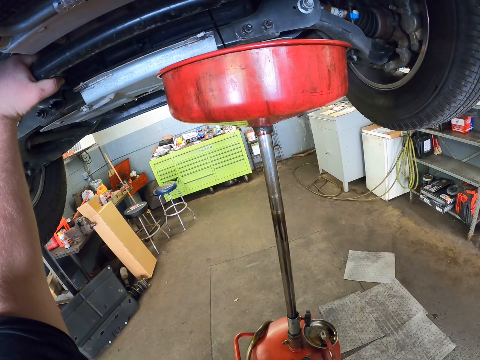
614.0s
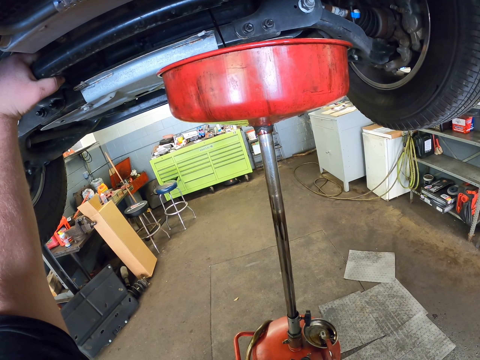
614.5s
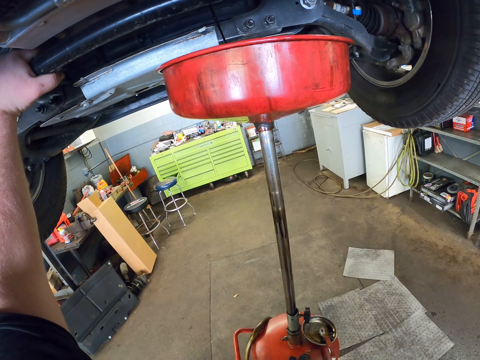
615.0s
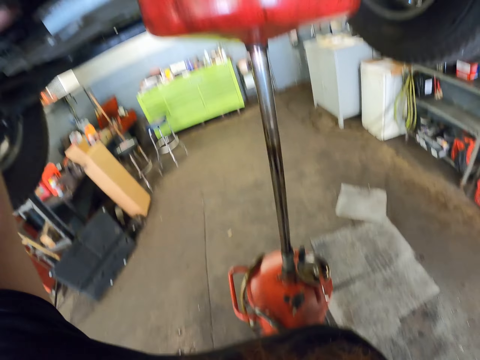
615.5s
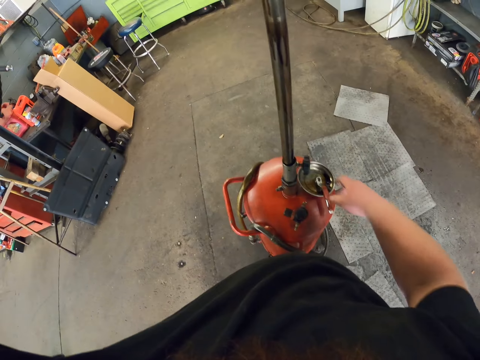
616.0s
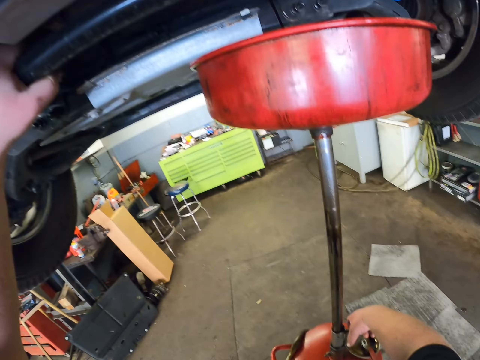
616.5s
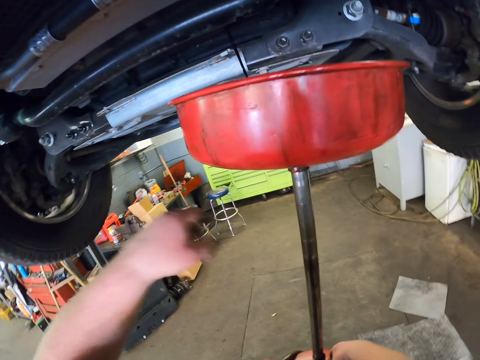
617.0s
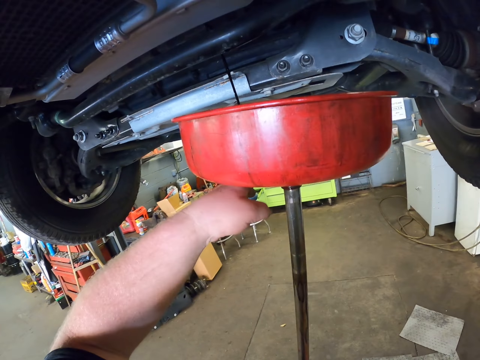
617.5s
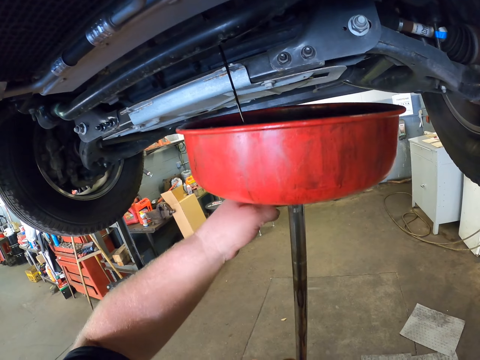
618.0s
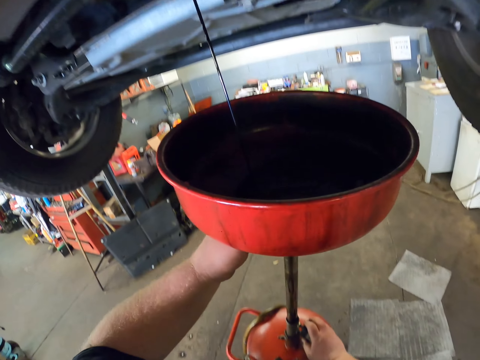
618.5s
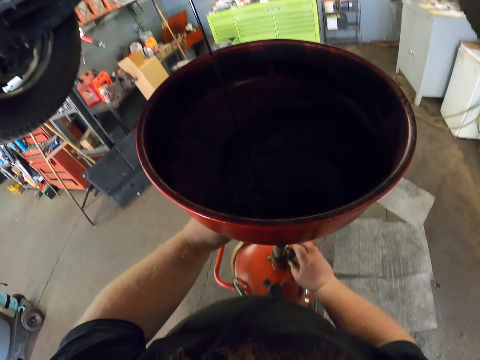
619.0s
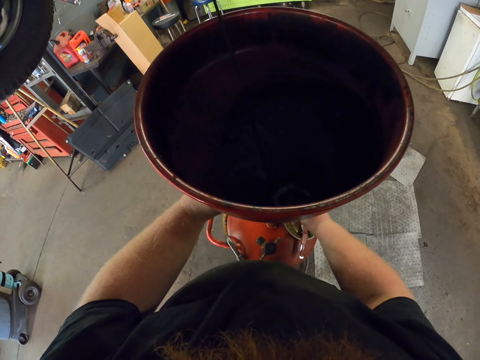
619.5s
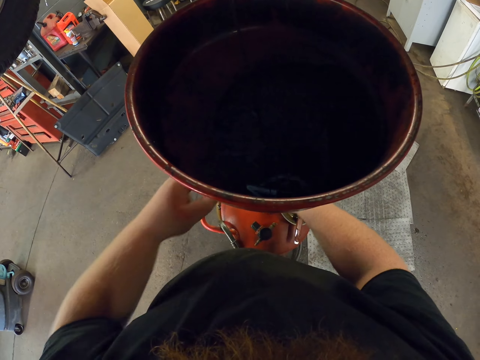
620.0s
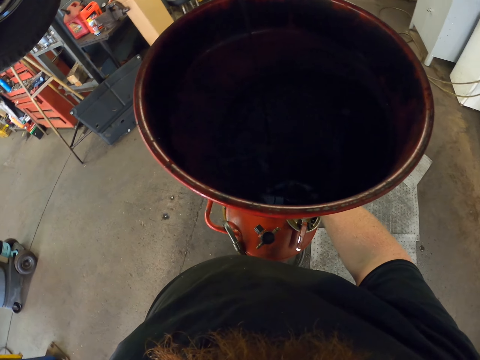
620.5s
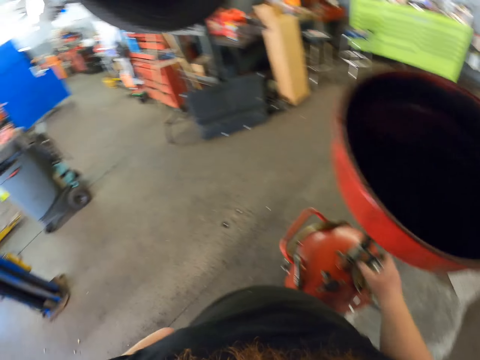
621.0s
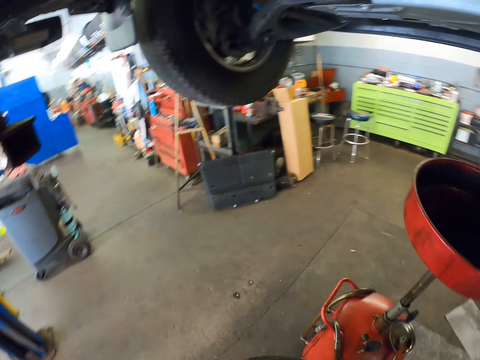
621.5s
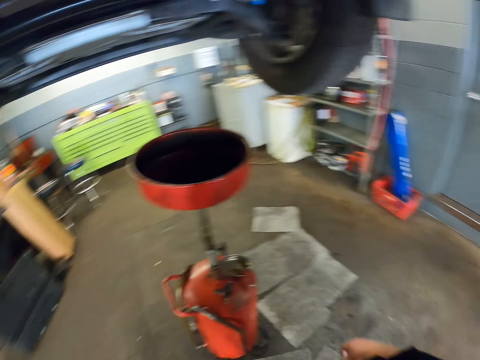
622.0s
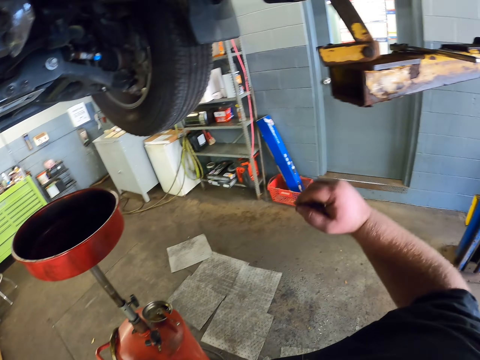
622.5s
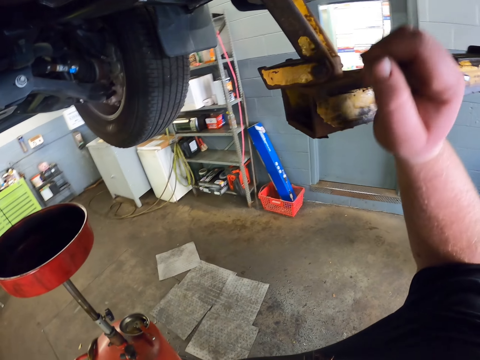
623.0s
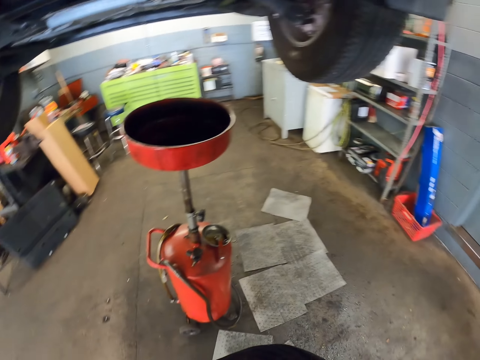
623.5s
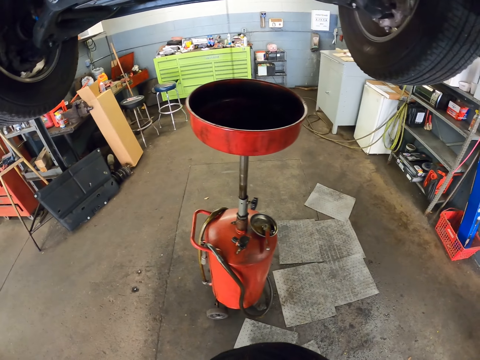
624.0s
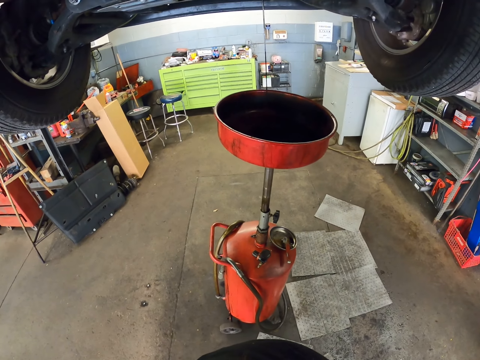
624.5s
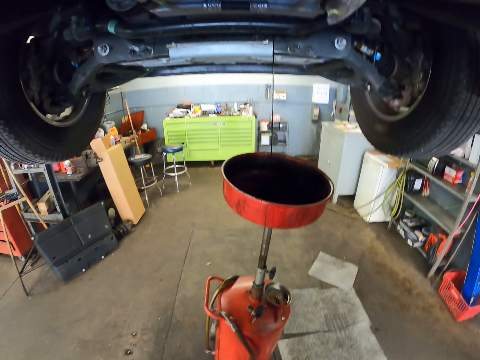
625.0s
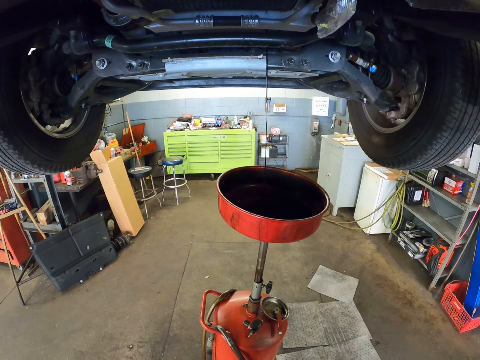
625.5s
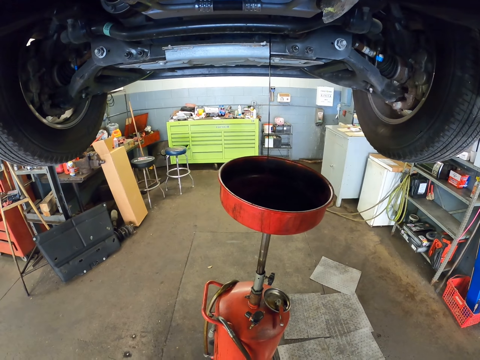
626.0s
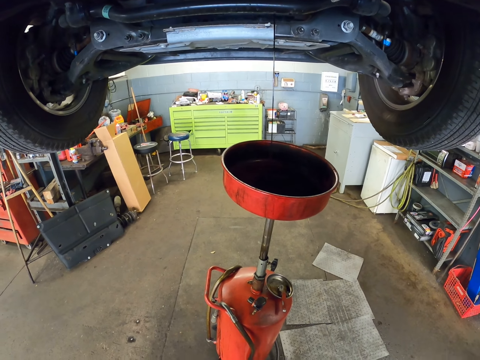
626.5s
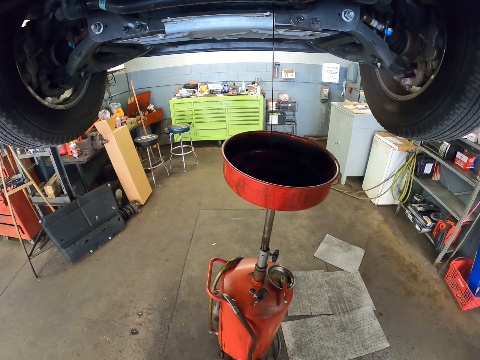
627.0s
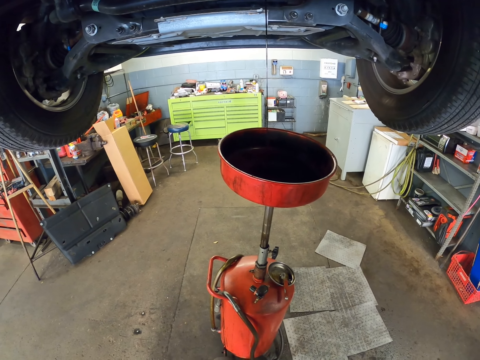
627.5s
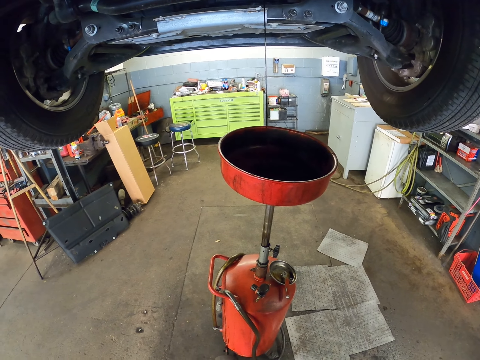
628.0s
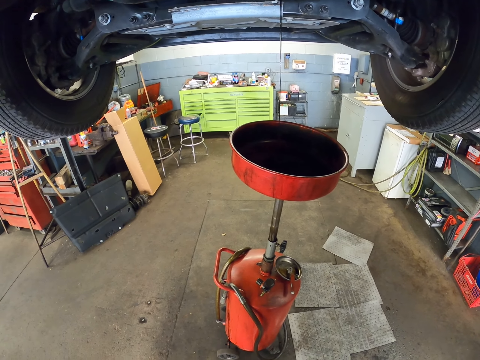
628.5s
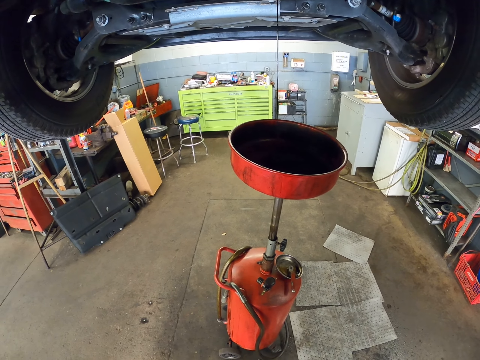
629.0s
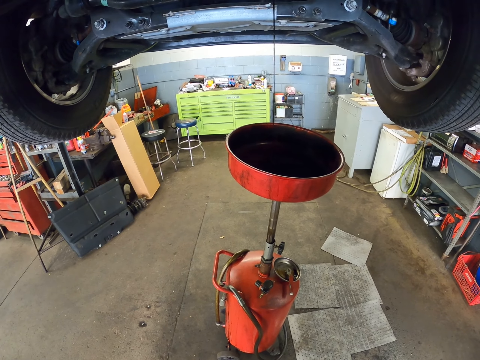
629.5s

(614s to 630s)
The camera wearer adjusts the china waste tray. He looks around the garage. He rests his right hand on something. He holds something. He looks under the car. He watches the oil drip in the china waste tray.

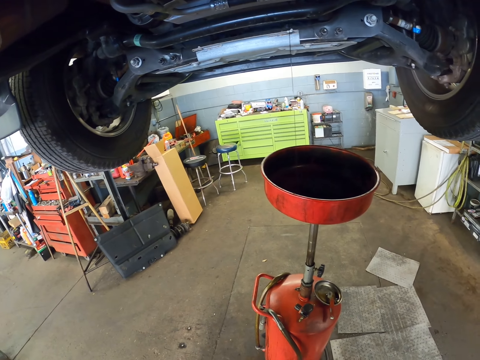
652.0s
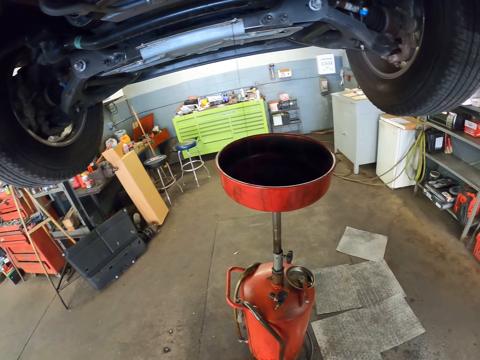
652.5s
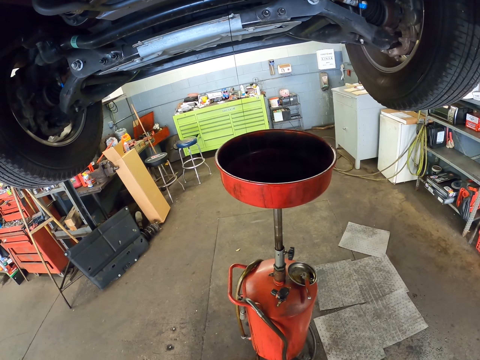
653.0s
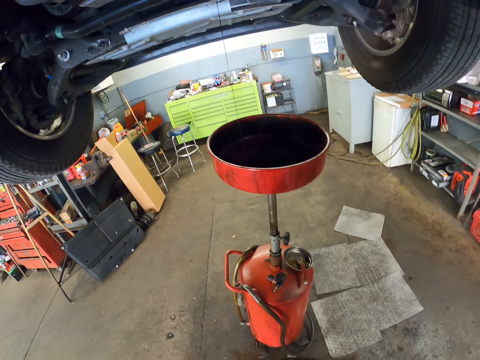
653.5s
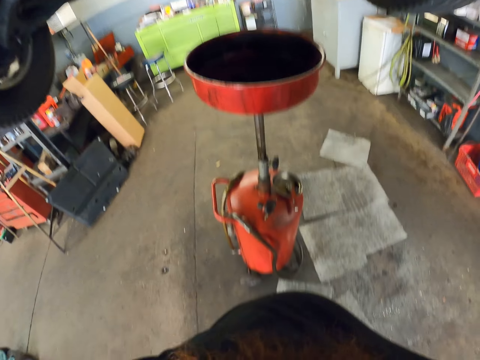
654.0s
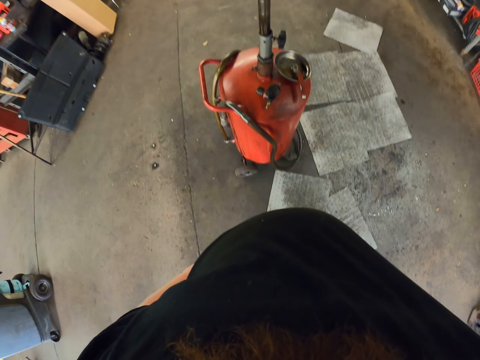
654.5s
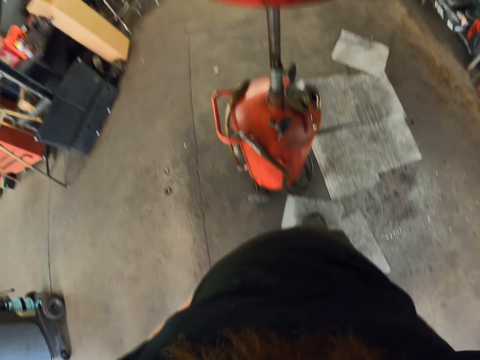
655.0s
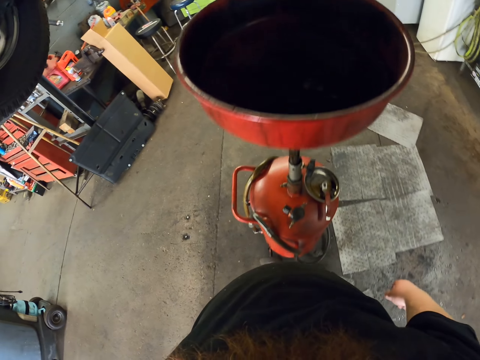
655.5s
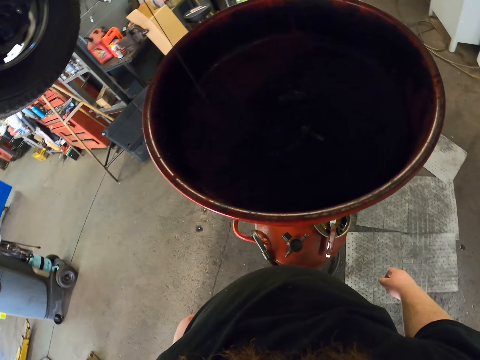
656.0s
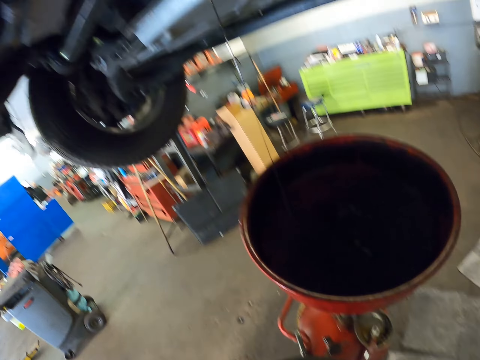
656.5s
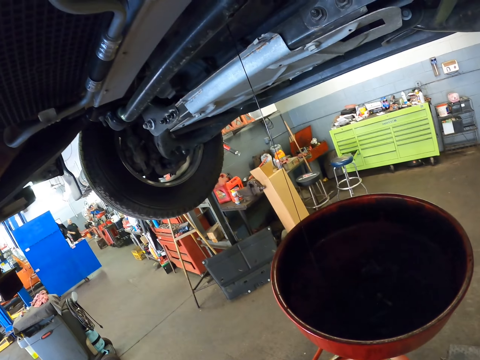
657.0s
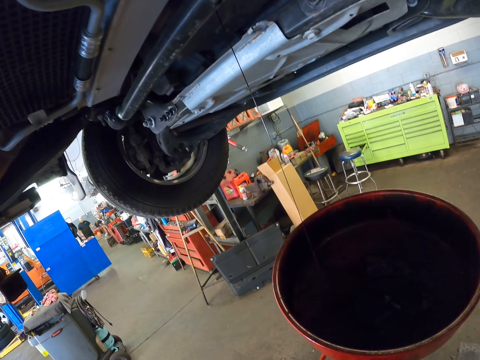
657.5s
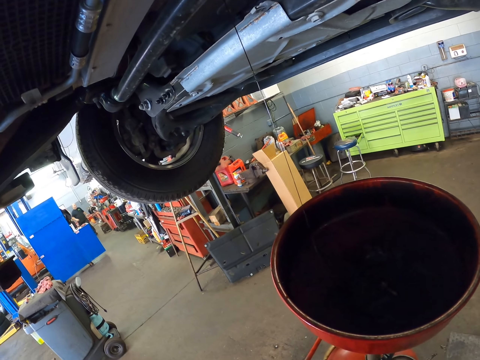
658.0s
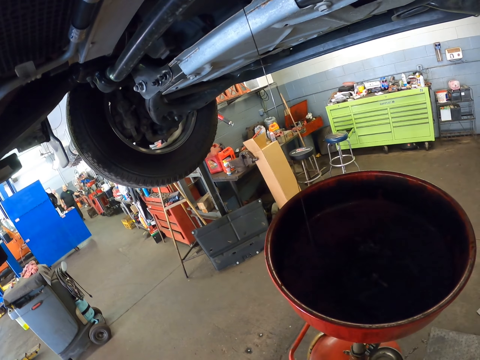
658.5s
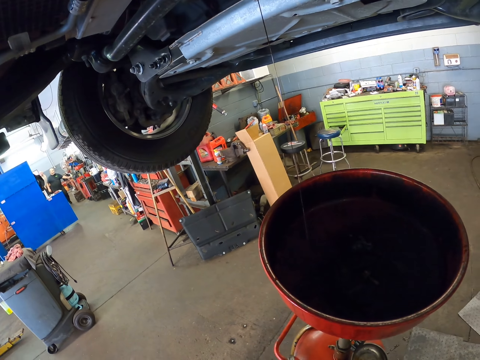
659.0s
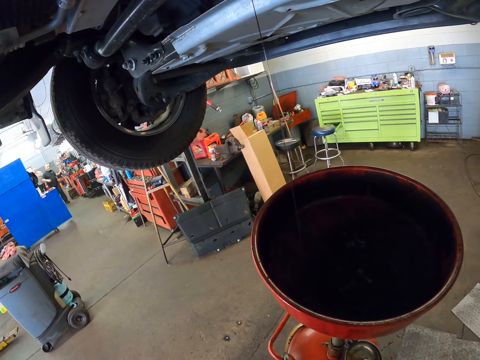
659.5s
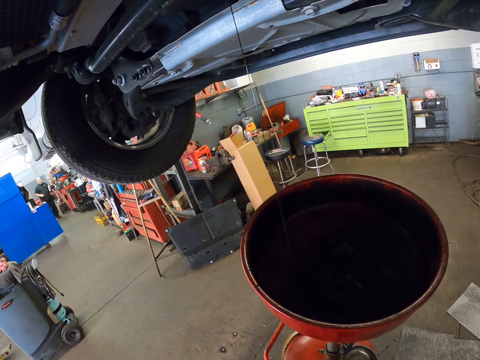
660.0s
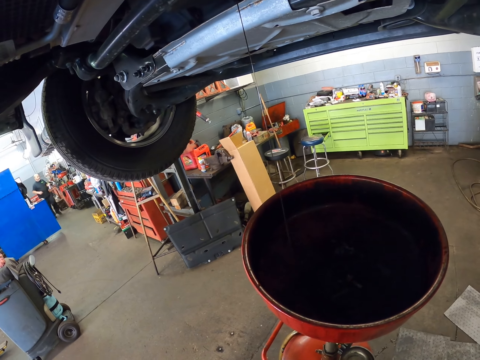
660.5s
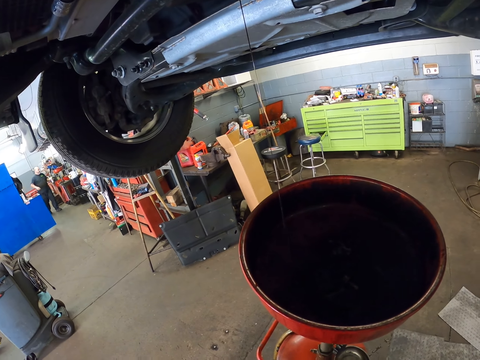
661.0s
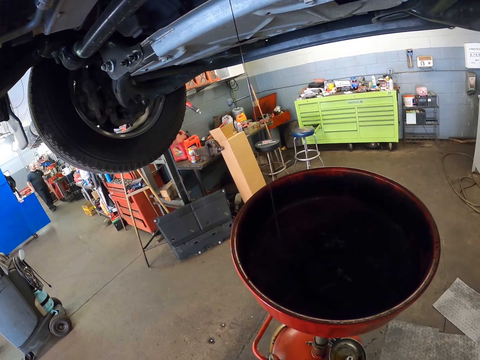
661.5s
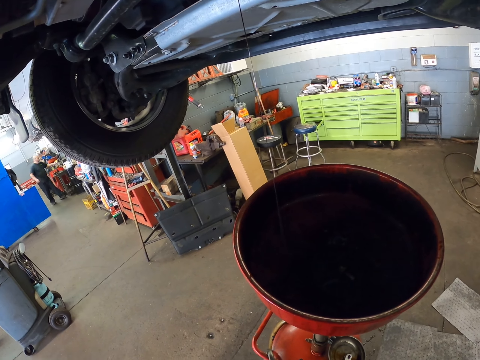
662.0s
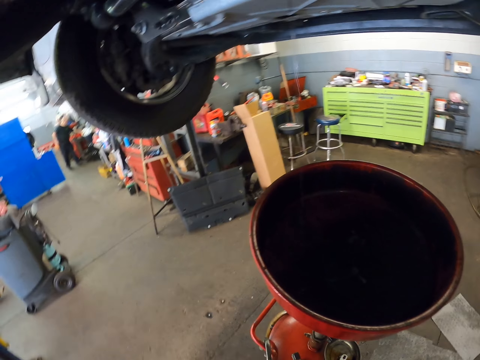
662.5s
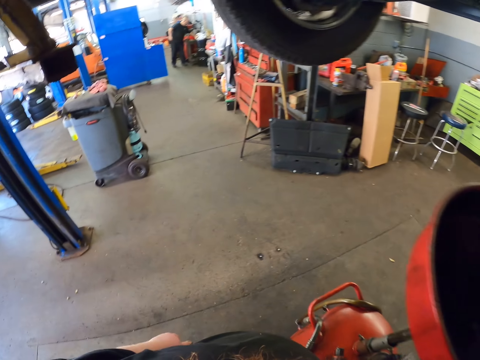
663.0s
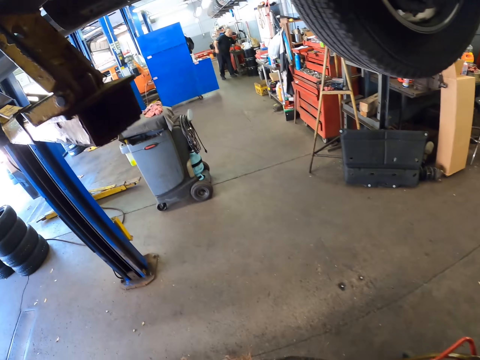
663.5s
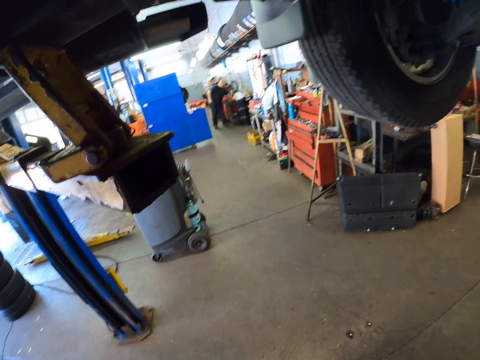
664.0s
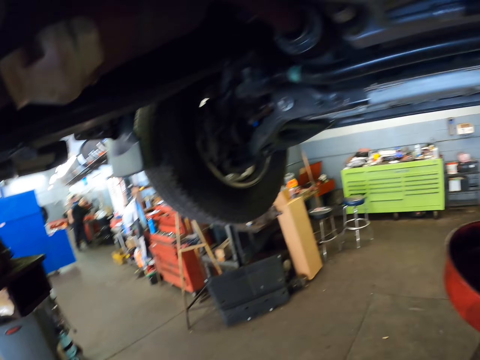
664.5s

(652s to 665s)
The camera wearer moves to the china waste tray. He checks something. He looks in the china waste tray. He looks under the car. A man walks around the garage. The camera wearer moves his head. He looks around the garage.
